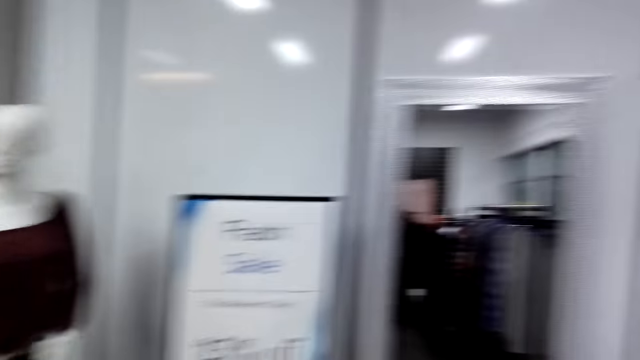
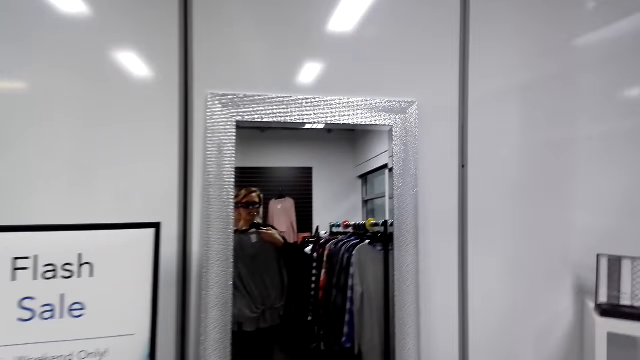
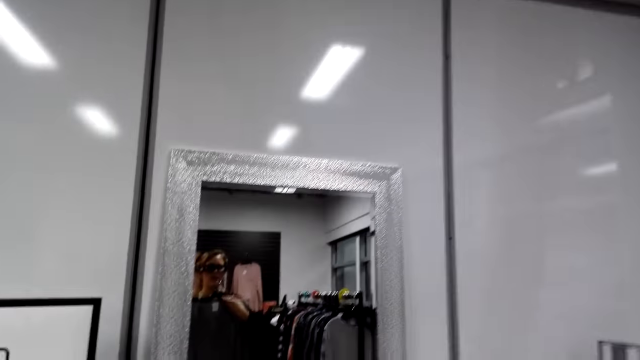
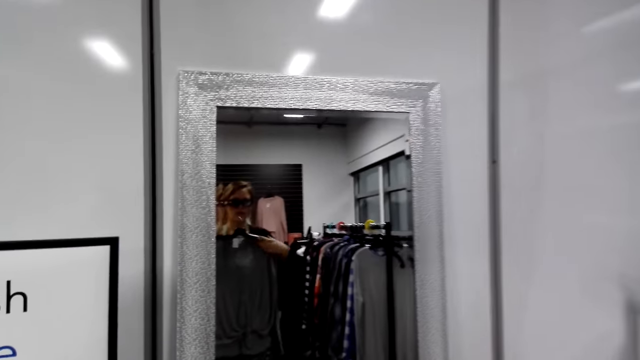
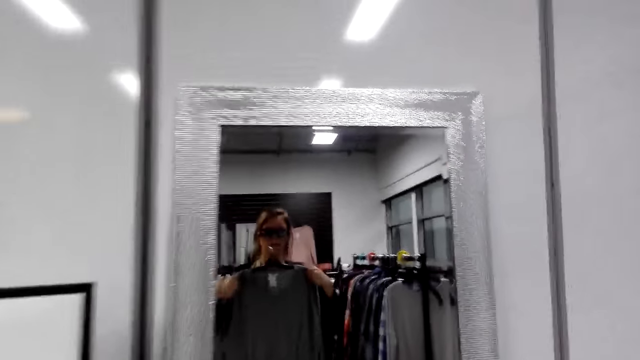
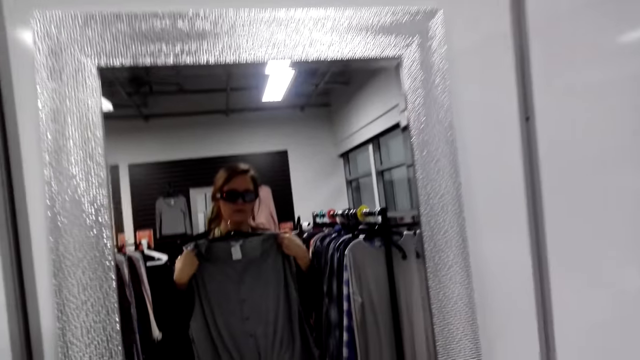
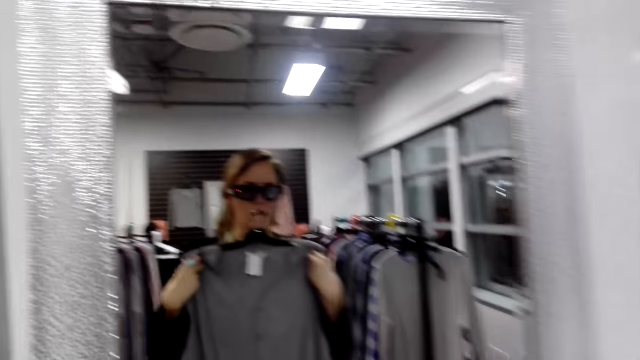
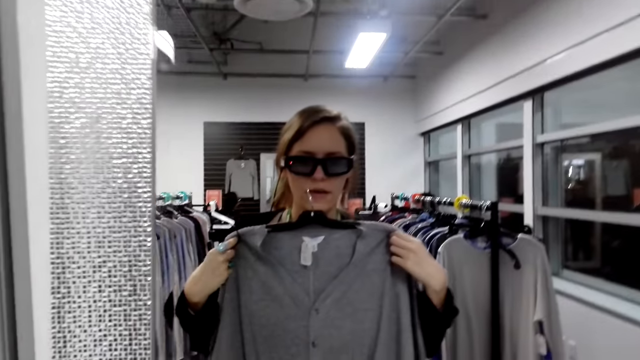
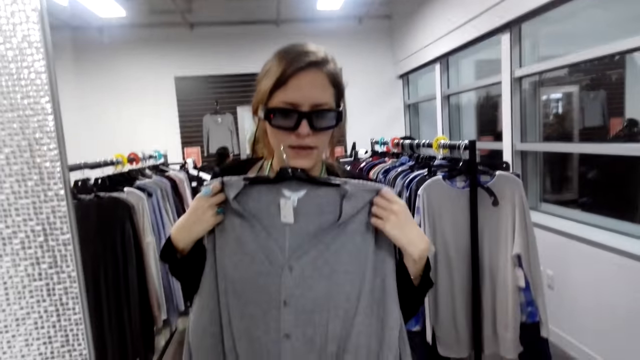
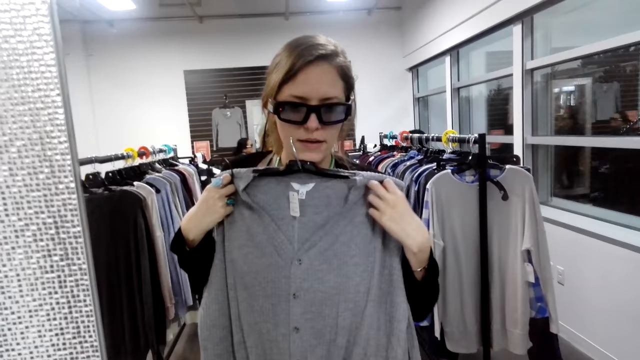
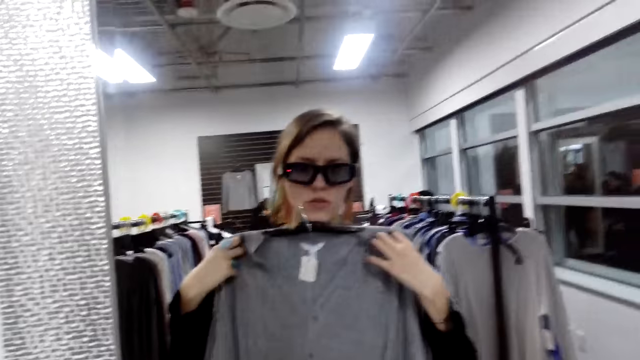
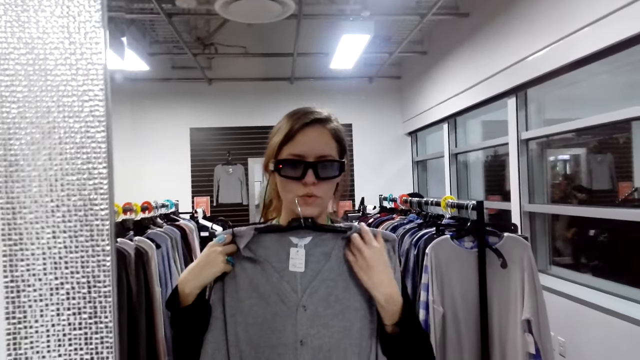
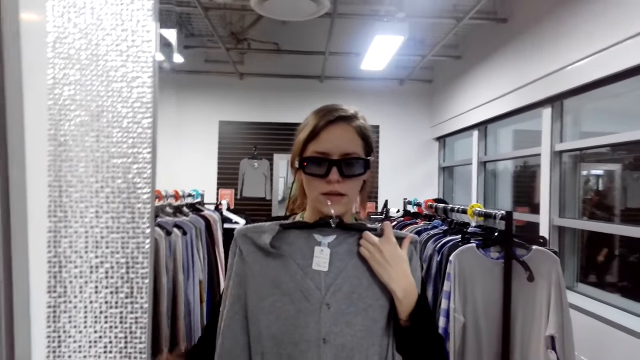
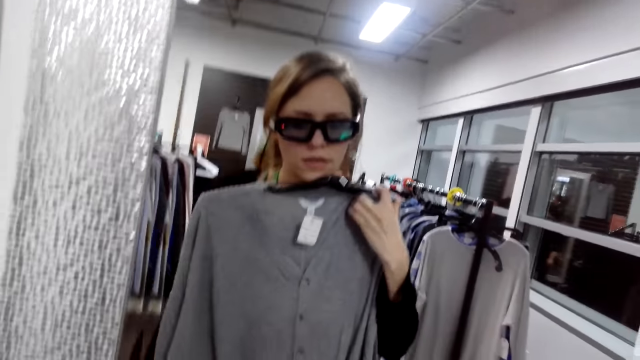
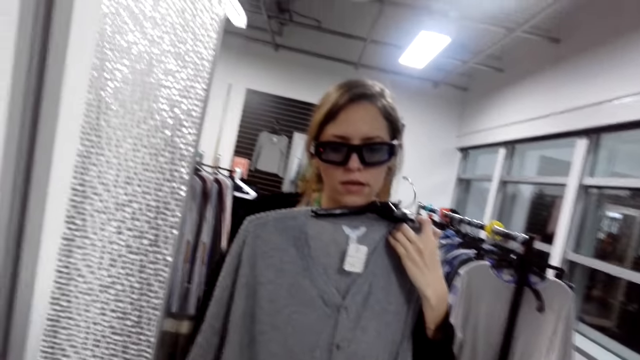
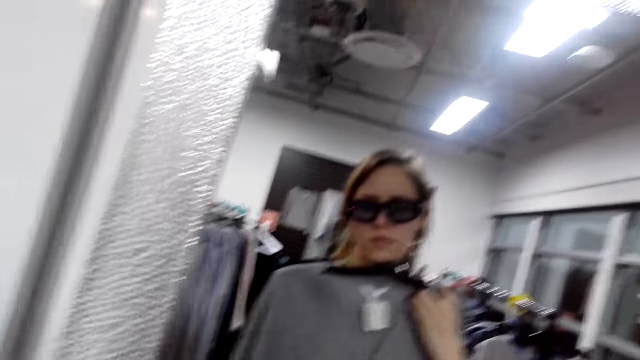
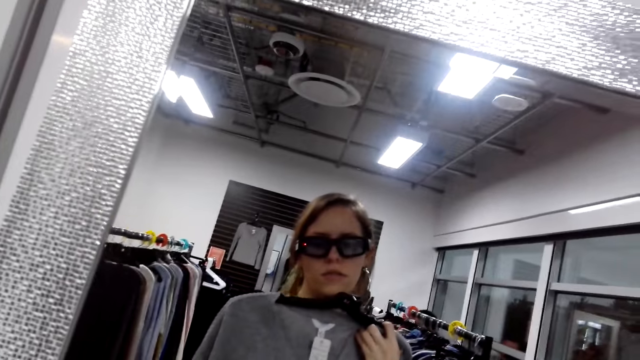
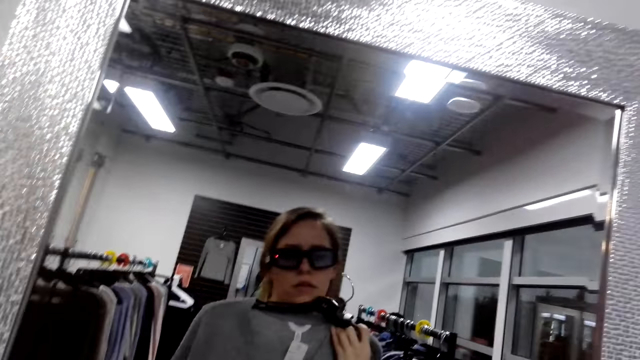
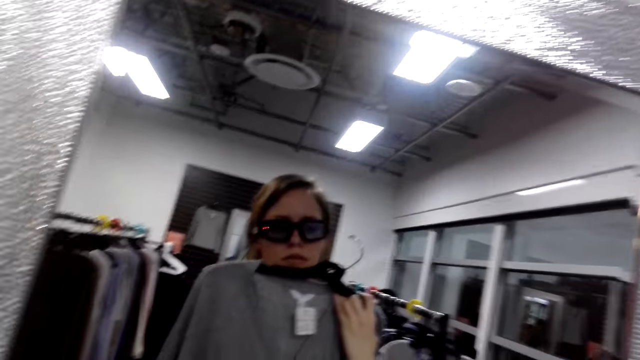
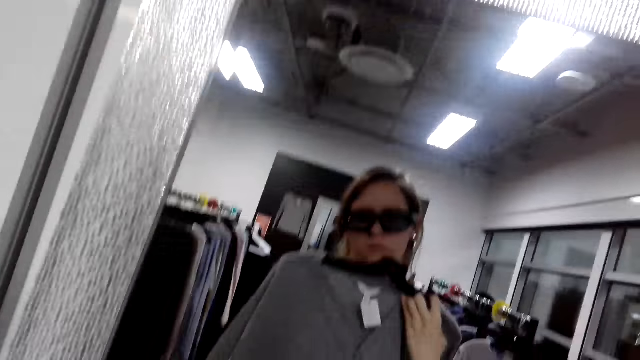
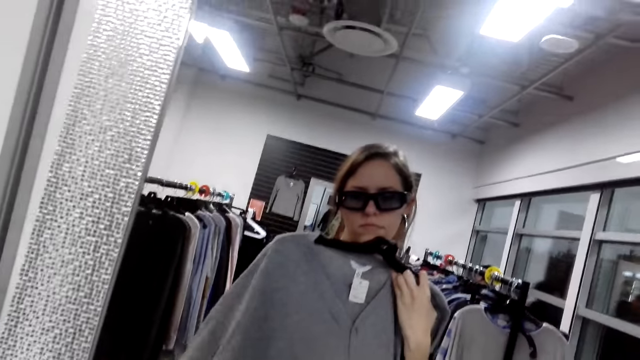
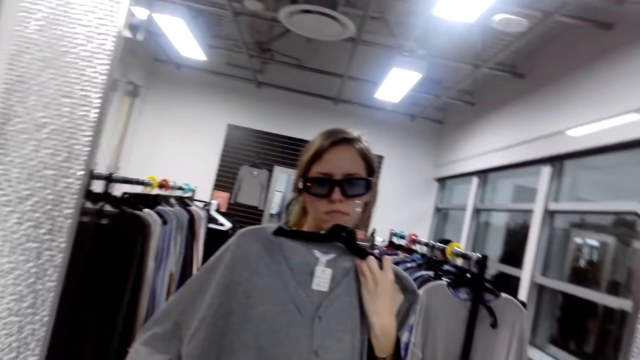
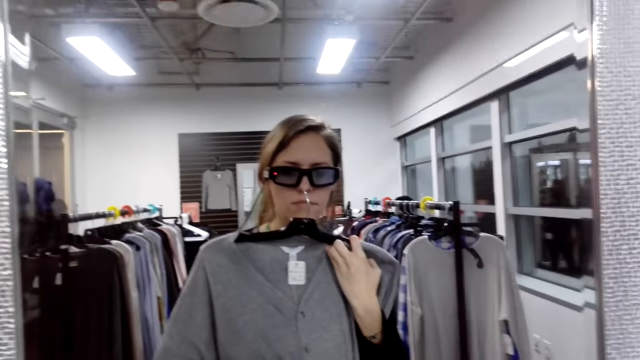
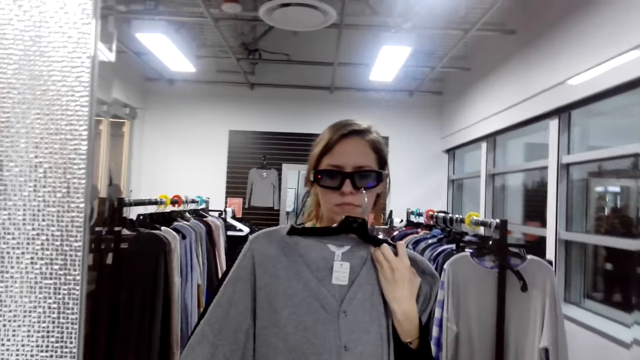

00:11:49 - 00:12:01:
The camera wearer picks up a sweater on the line. They turn to the side. They hold clothes on a hanger. They hold a cloth on the body.

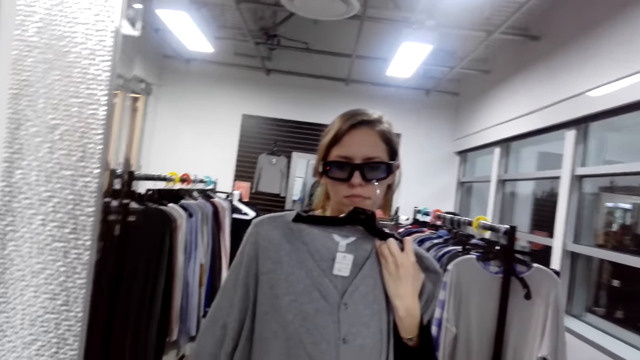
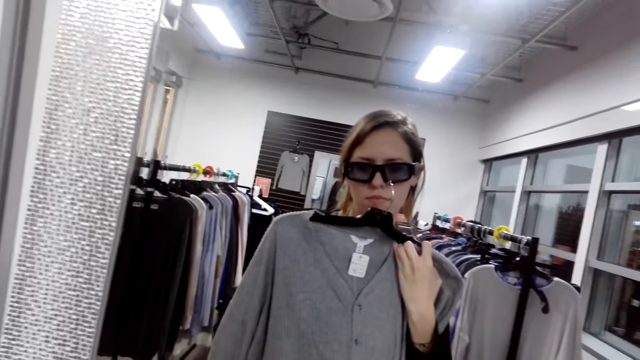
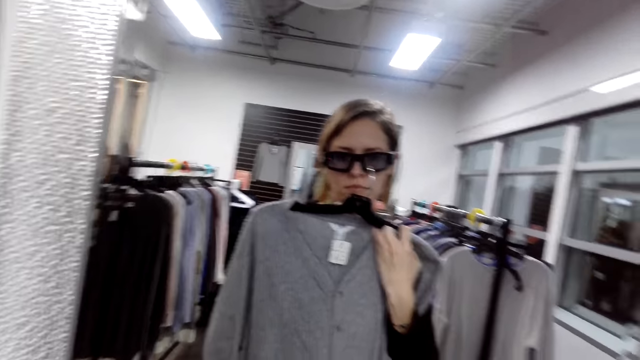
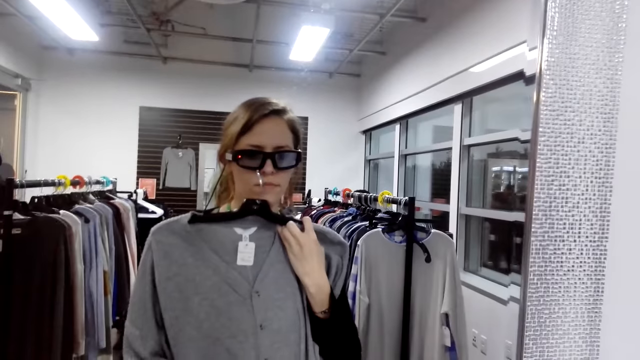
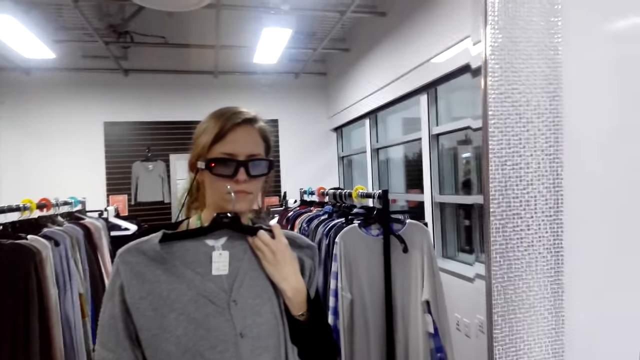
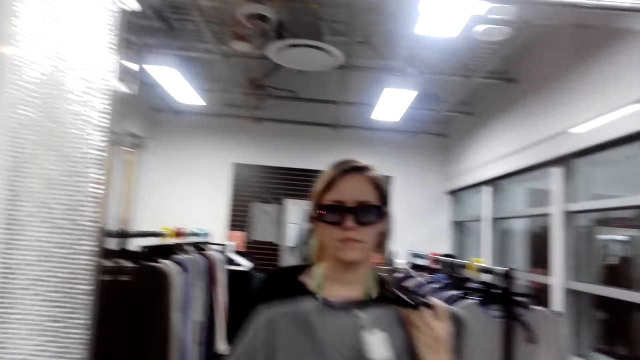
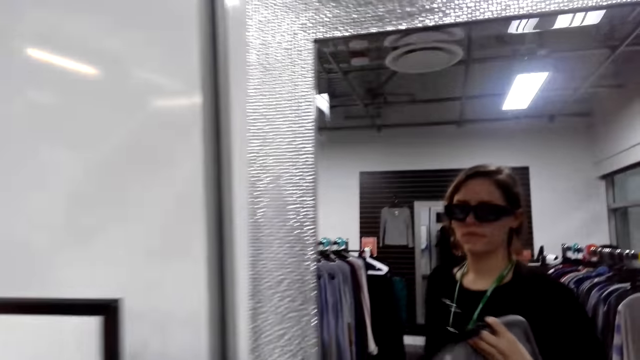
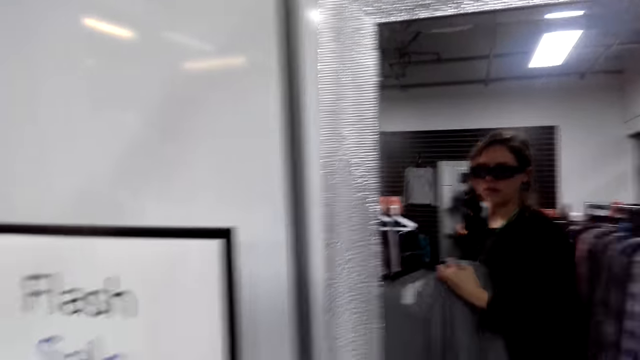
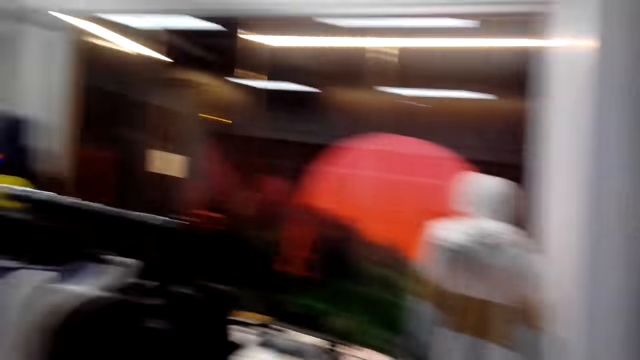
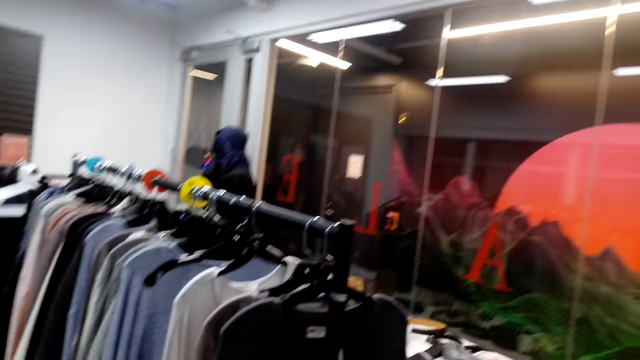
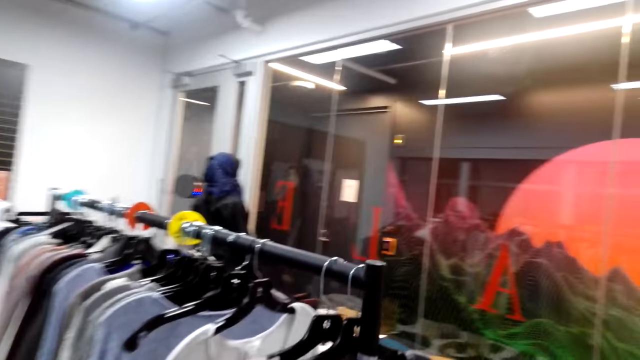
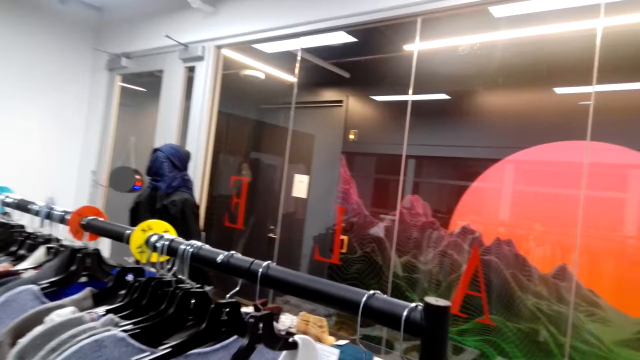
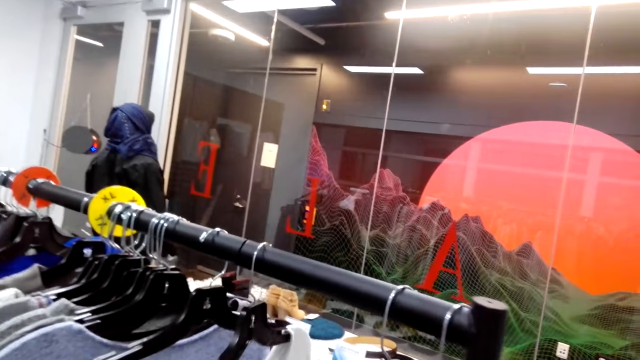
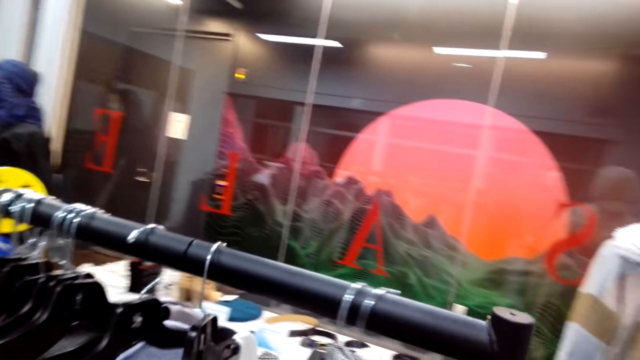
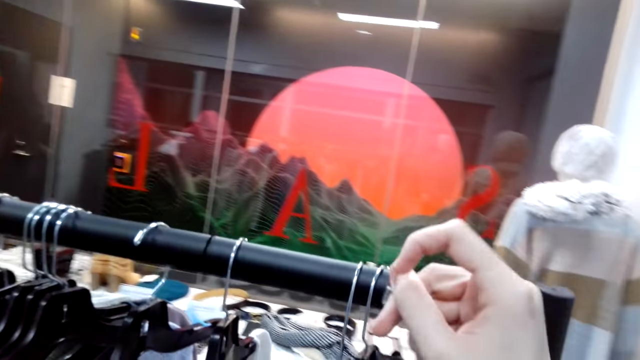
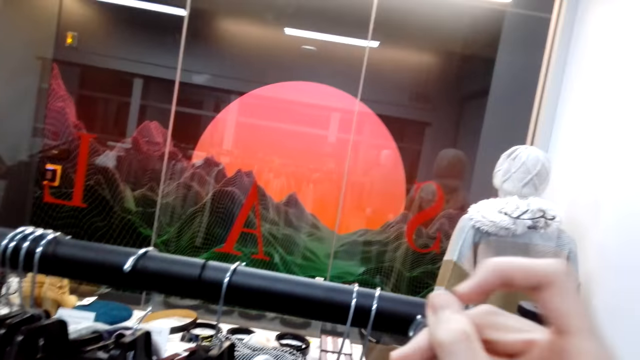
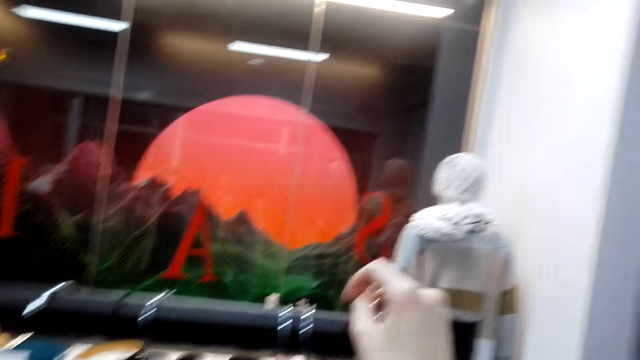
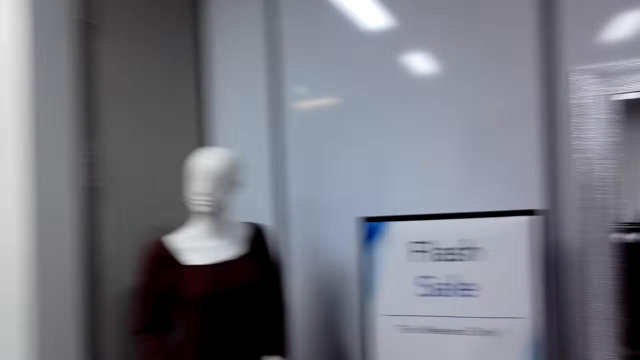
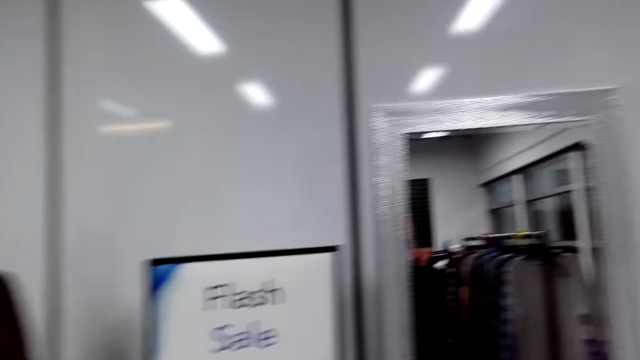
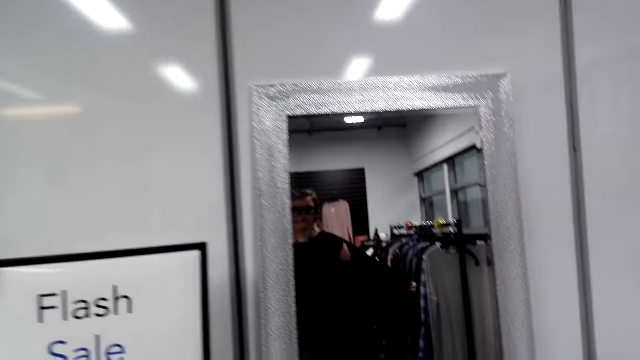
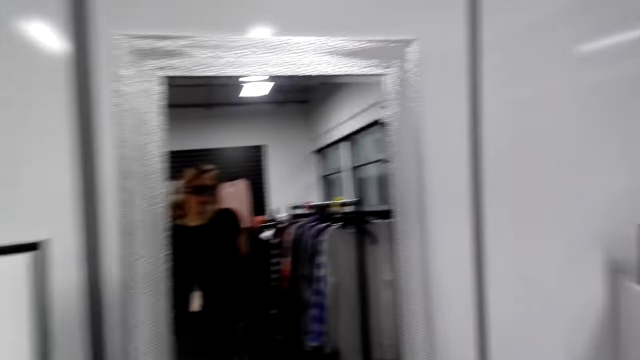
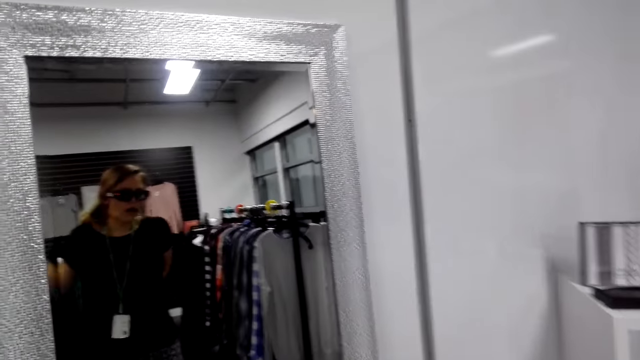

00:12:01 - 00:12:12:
The camera wearer looks at the sweater in a mirror. They turn to the side. They walk around. They turn back. They hold clothes on a hanger. They turn to the side. They hang the sweater on the line.
